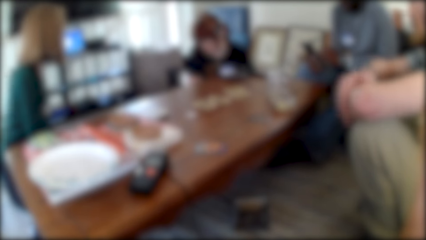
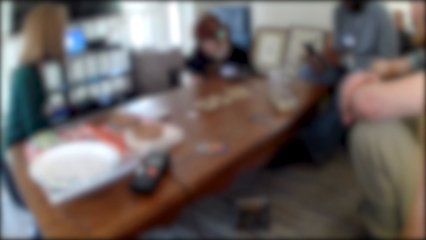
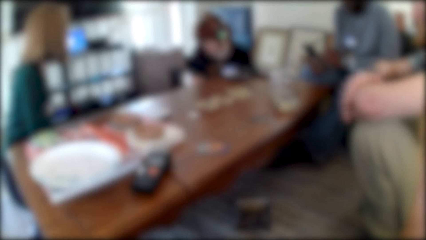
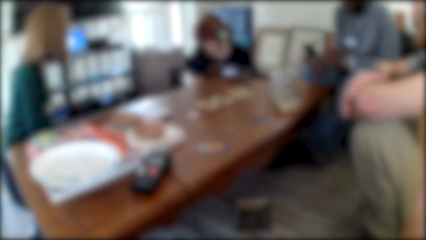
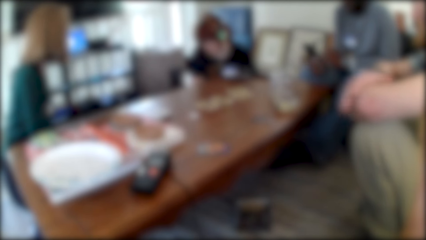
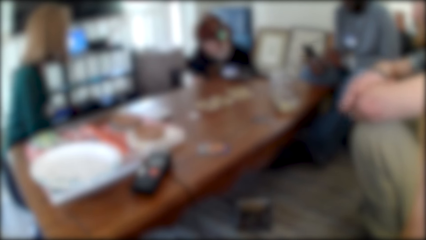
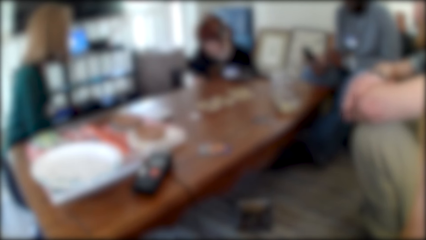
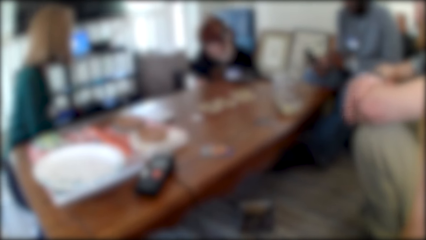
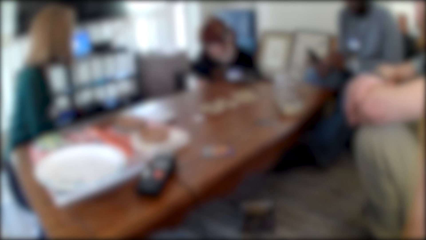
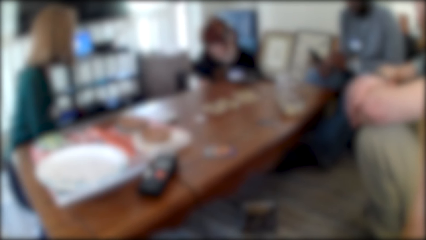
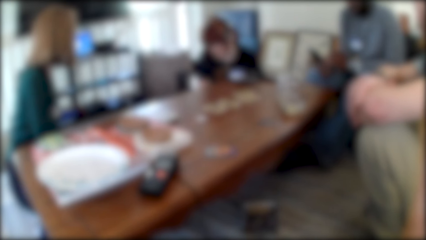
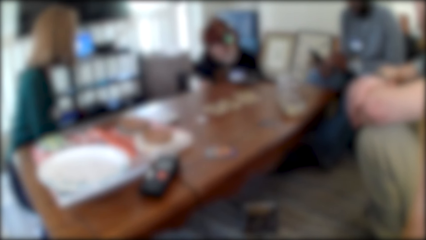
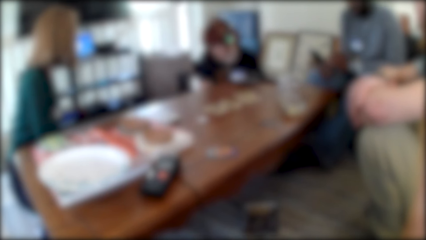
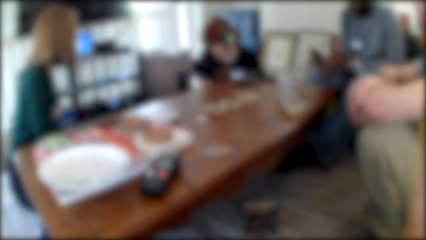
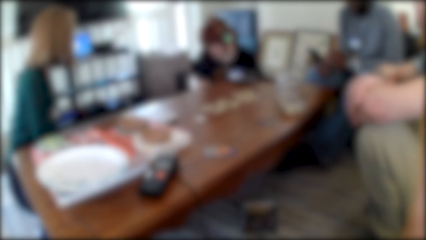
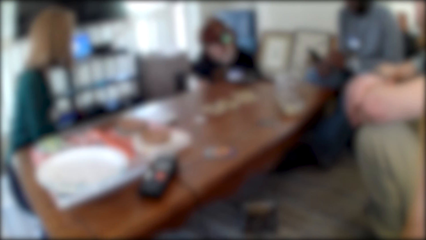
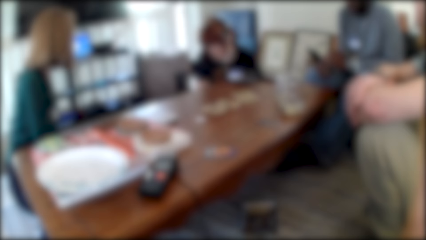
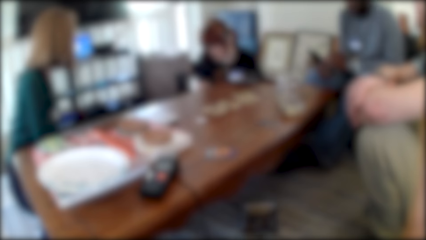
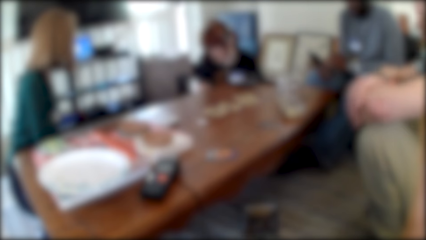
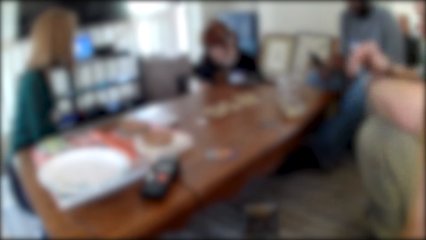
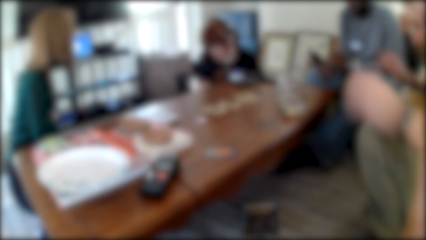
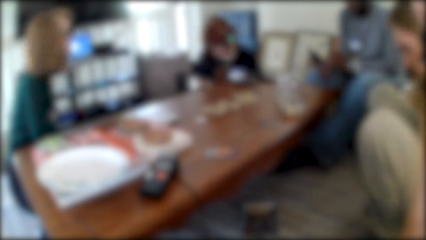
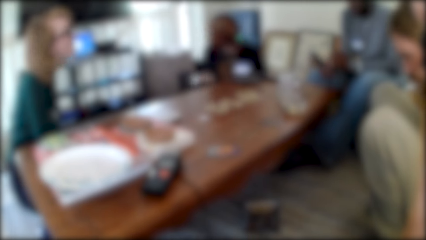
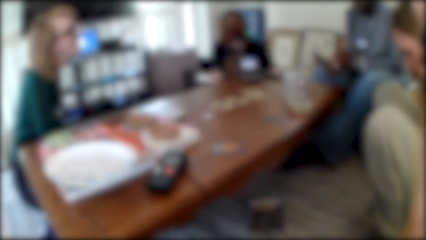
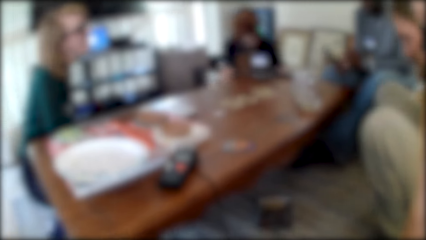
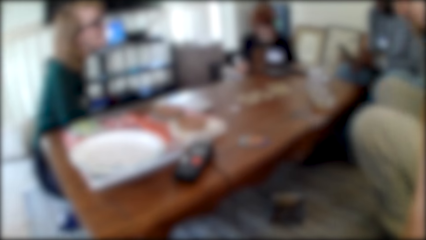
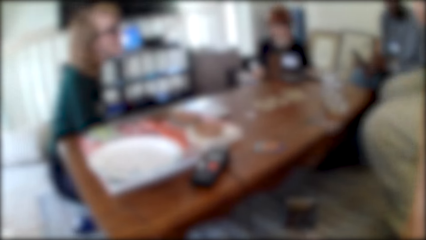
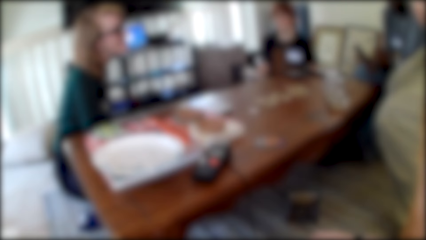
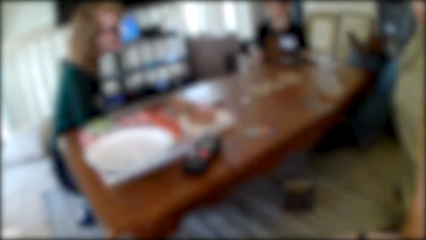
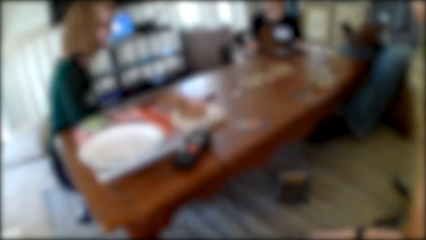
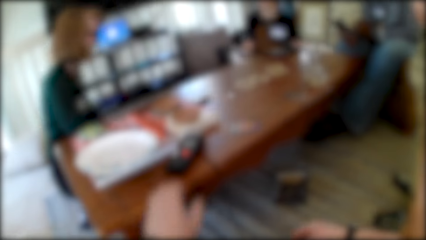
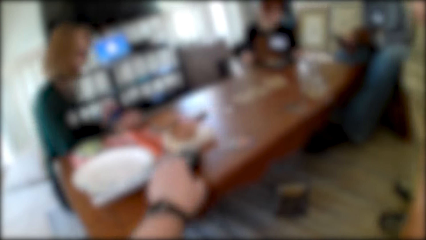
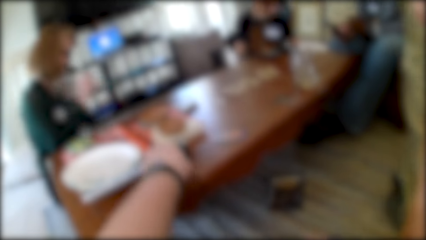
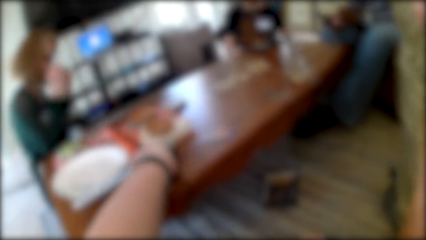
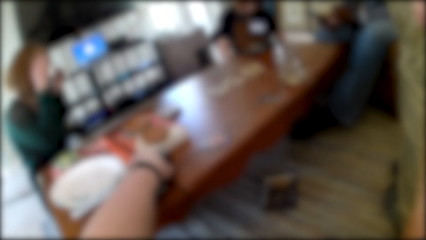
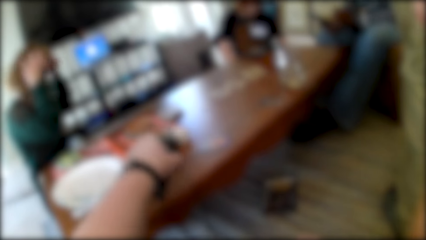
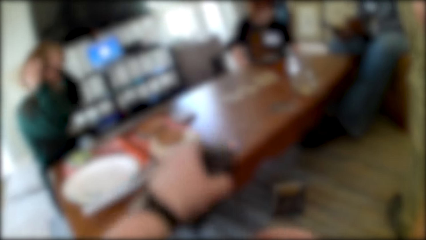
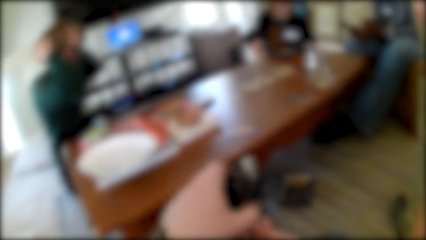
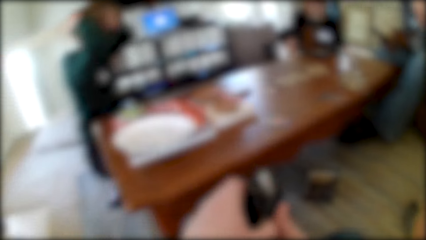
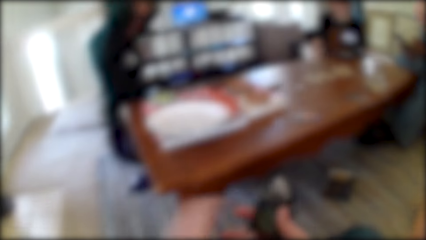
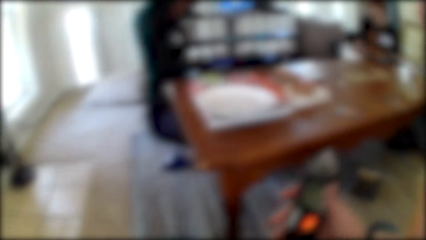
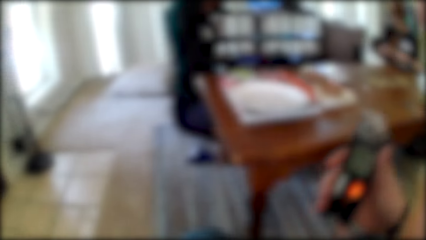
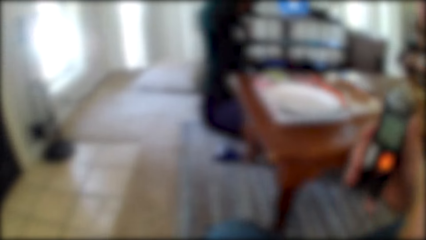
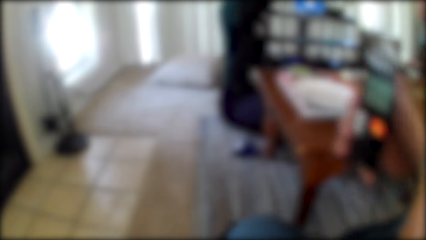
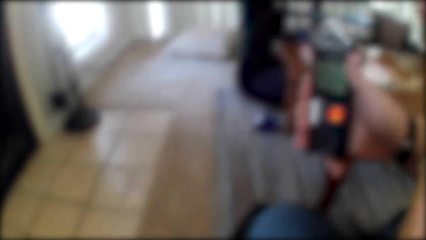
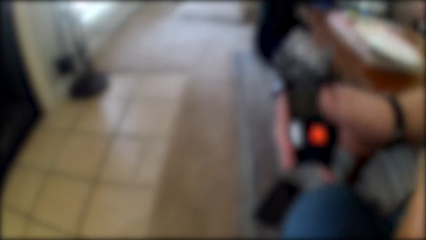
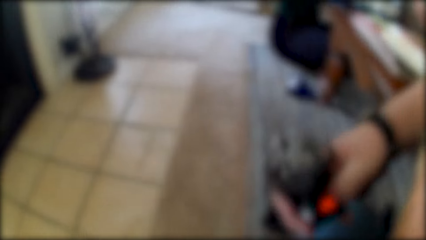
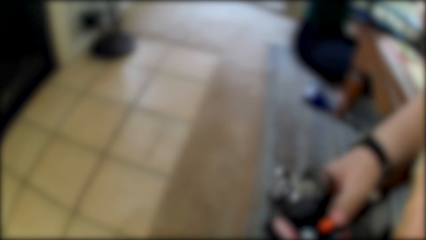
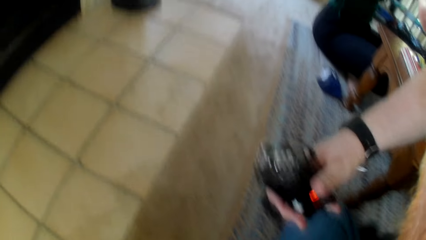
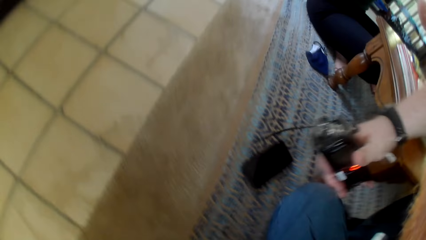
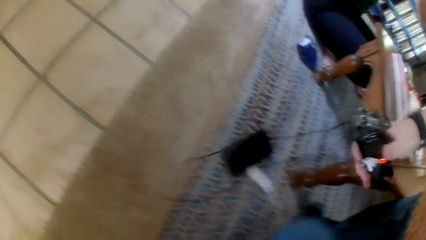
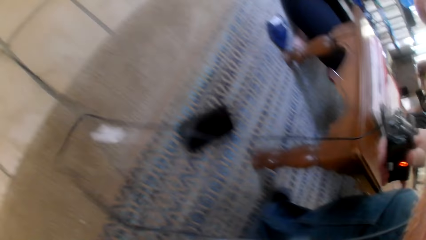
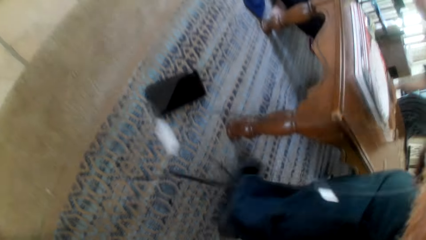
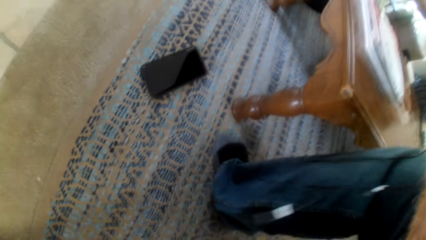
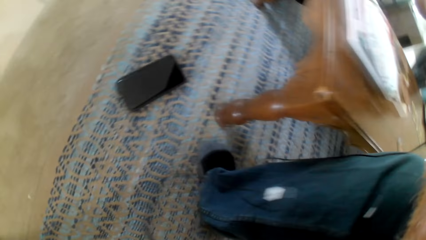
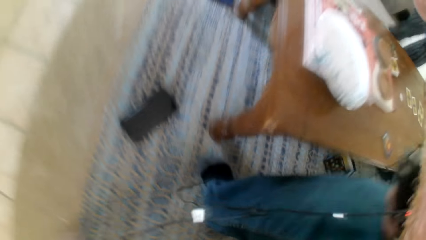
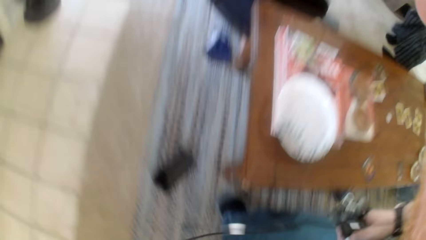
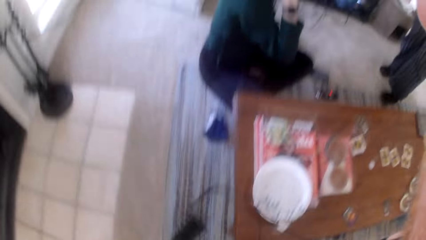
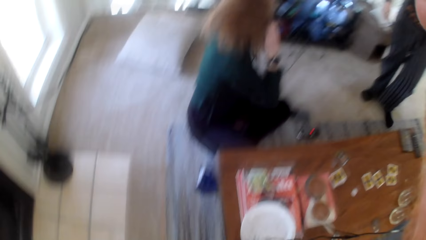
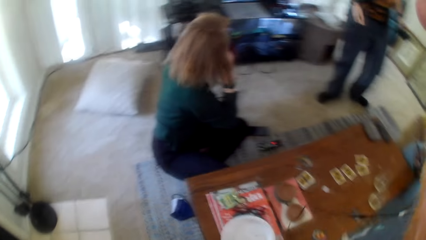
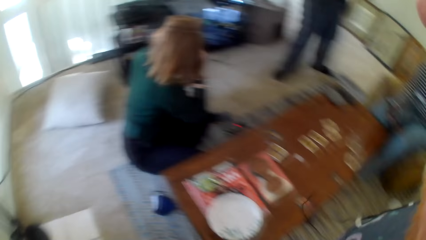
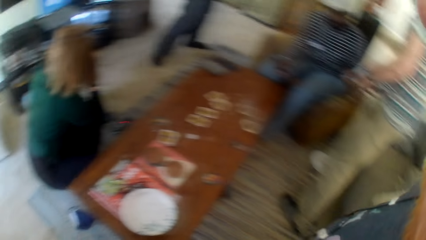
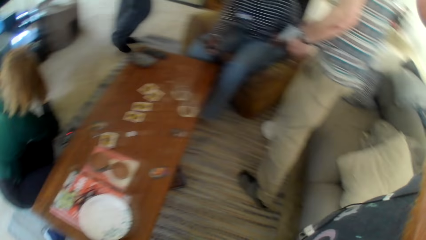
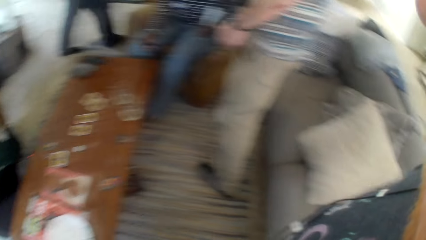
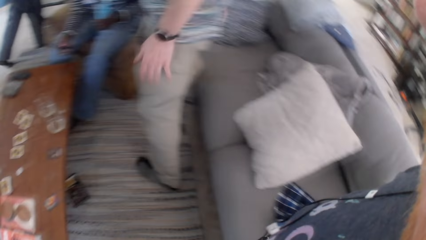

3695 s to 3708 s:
A person stands up. The camera wearer picks up something on the table. They stand up.
